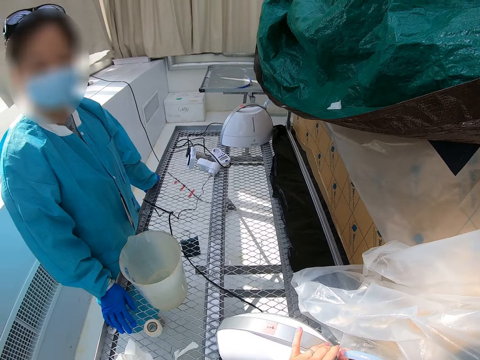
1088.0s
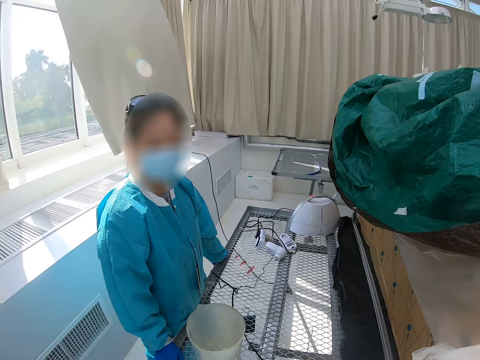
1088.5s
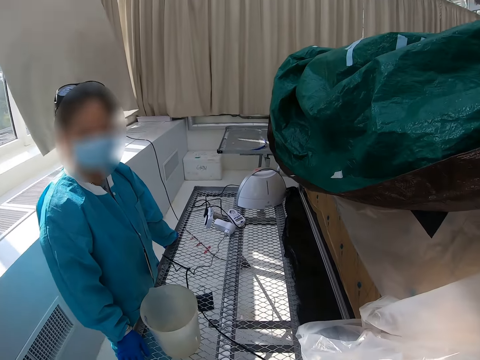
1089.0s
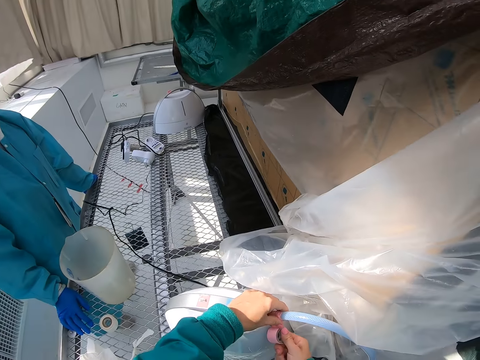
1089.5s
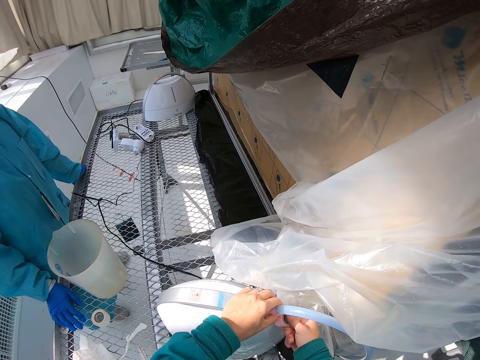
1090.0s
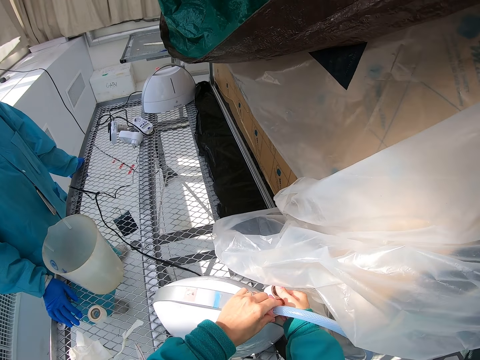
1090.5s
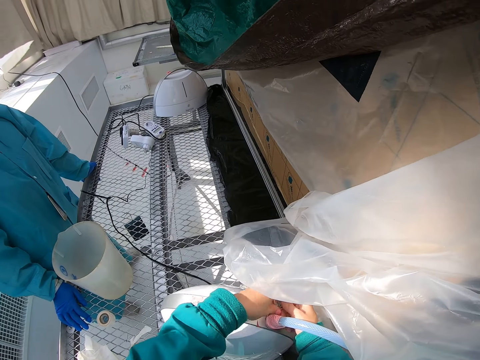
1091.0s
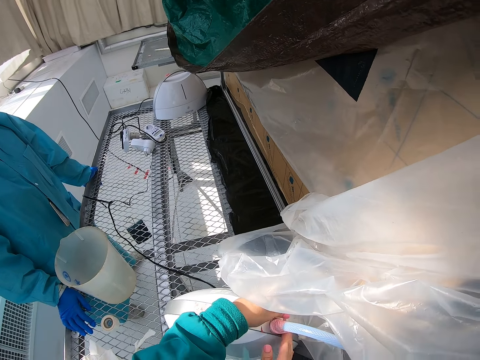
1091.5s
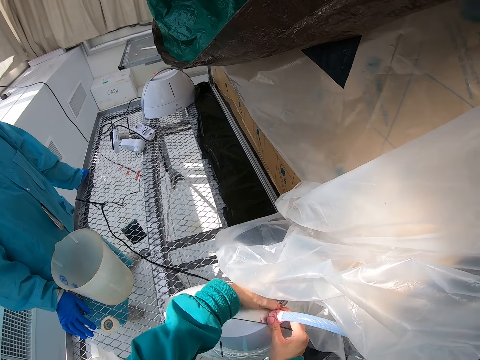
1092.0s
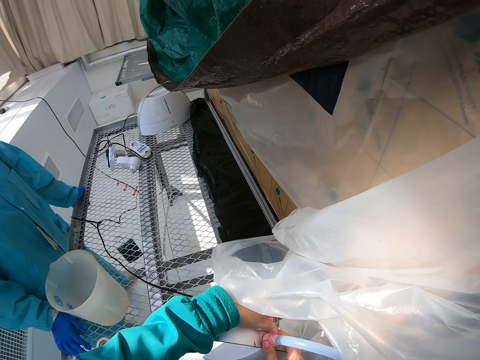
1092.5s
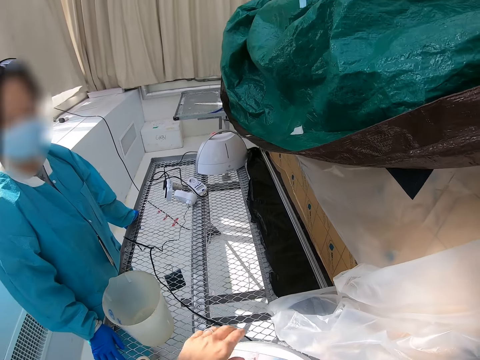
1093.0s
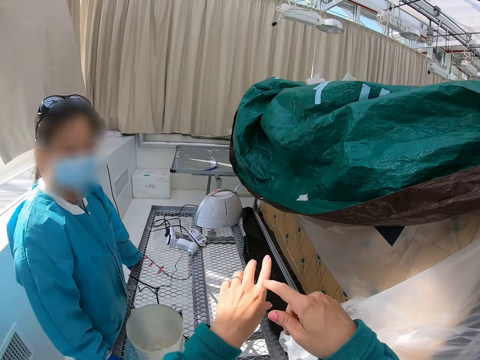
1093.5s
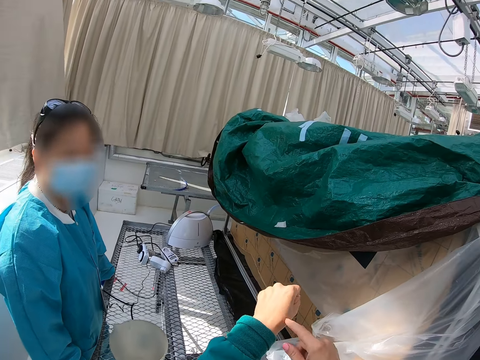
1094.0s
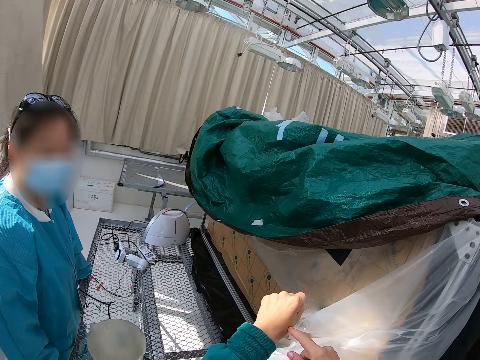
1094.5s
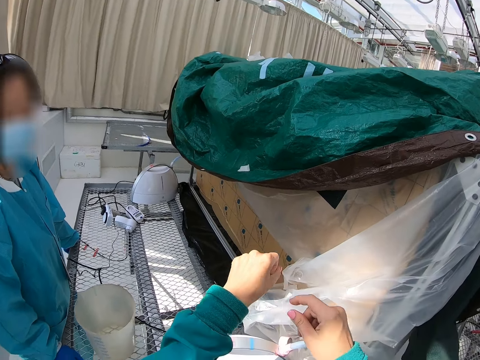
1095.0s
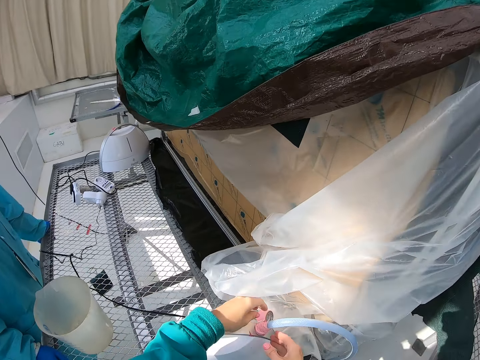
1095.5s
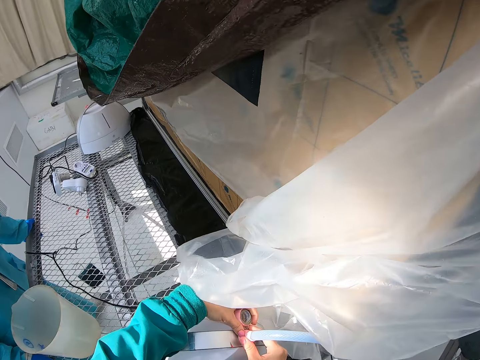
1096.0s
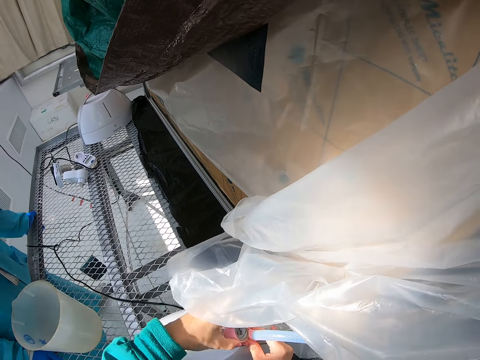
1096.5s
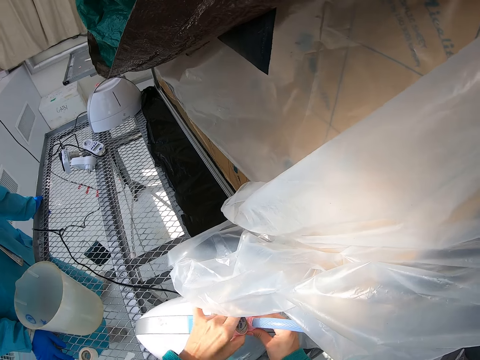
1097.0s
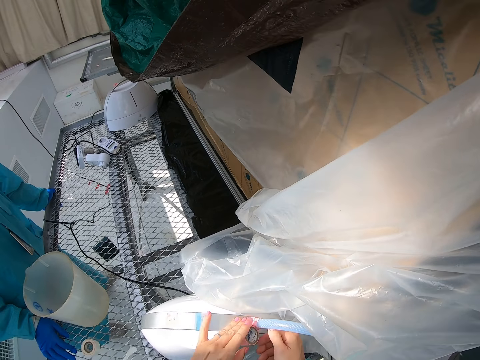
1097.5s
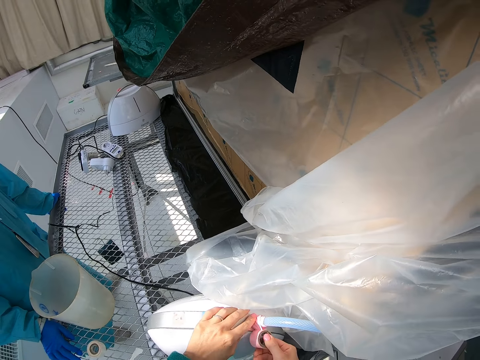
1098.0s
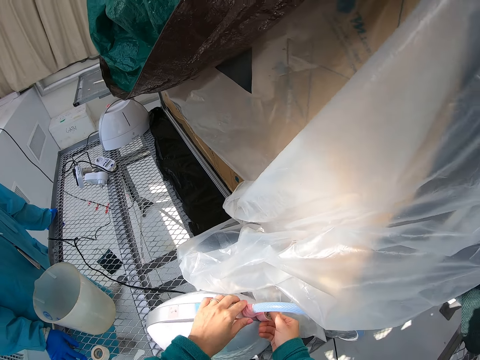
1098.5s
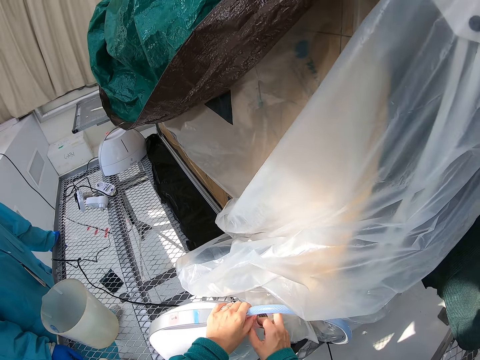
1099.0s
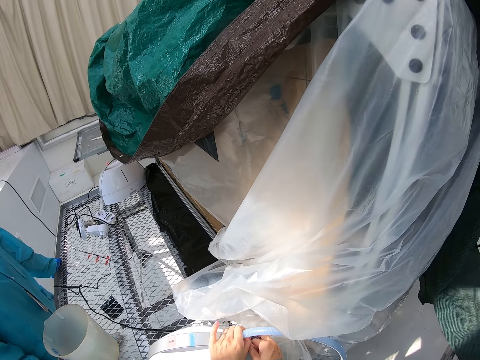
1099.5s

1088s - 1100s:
The camera wearer wraps the pipe with the tape. They look at the hand. They wrap the pipe with the tape.

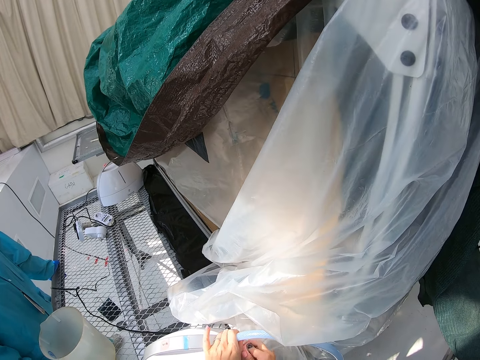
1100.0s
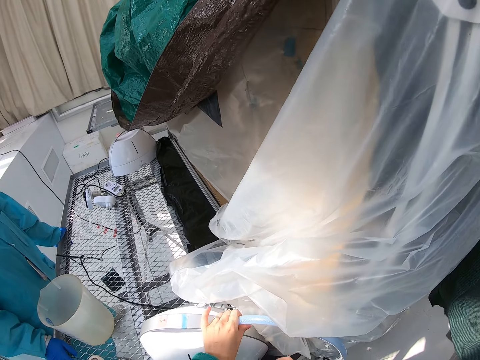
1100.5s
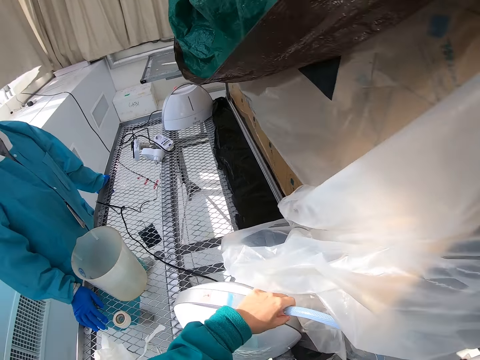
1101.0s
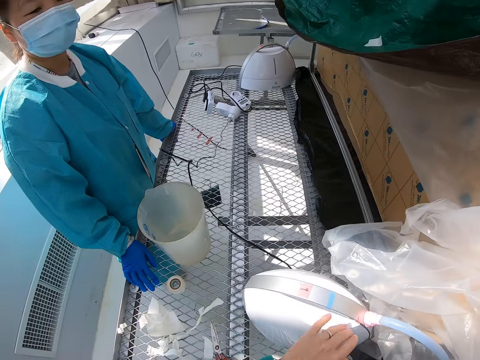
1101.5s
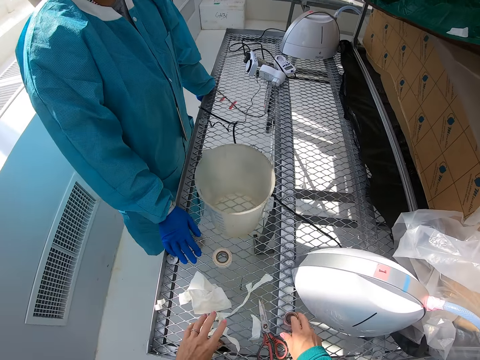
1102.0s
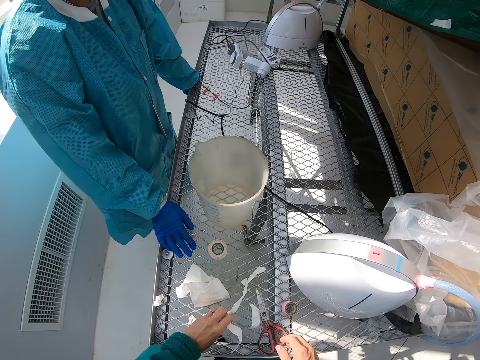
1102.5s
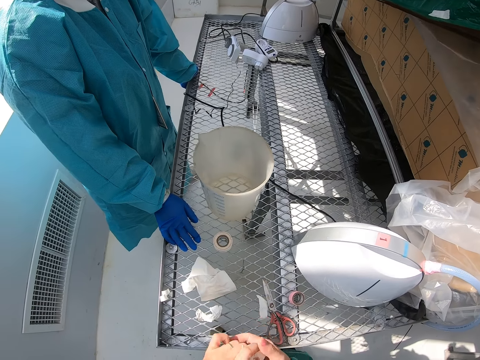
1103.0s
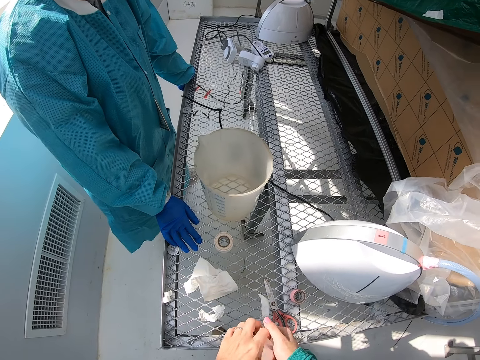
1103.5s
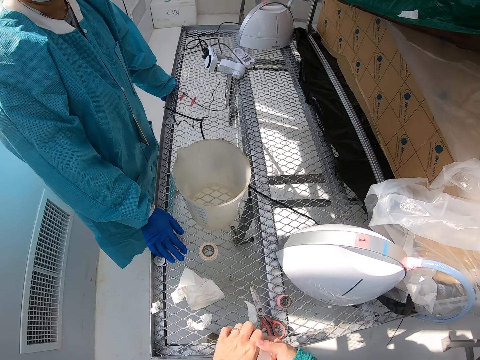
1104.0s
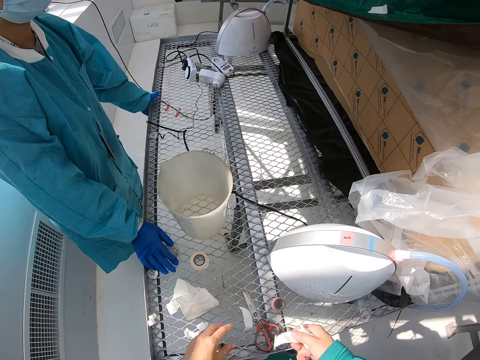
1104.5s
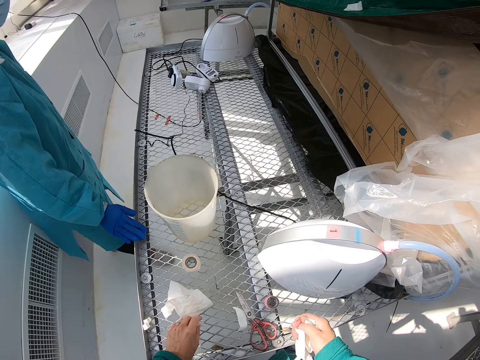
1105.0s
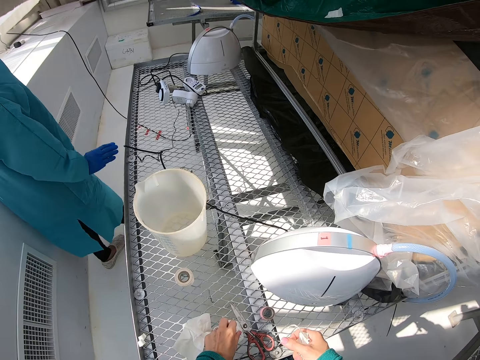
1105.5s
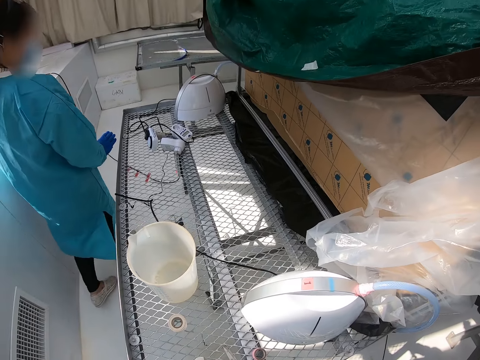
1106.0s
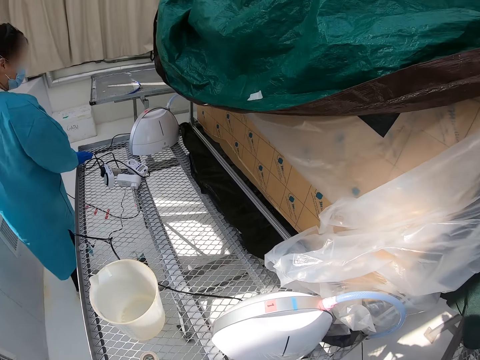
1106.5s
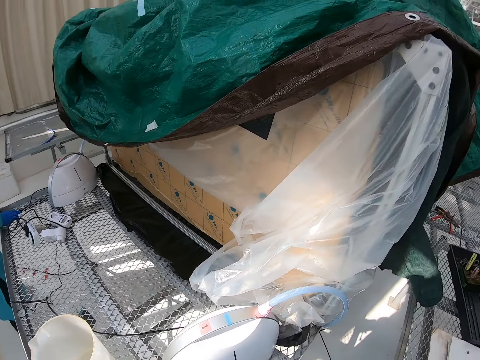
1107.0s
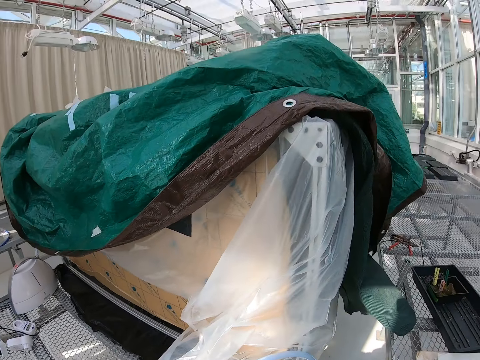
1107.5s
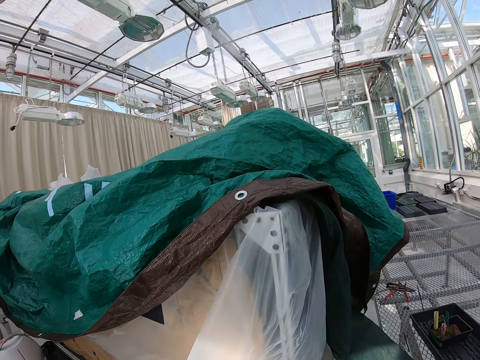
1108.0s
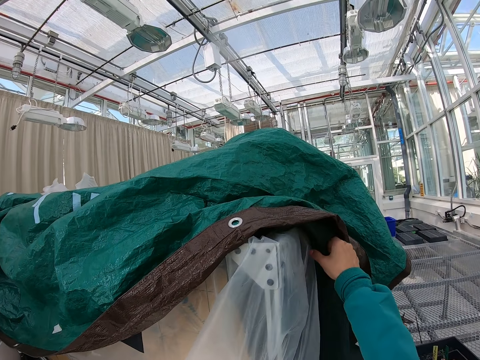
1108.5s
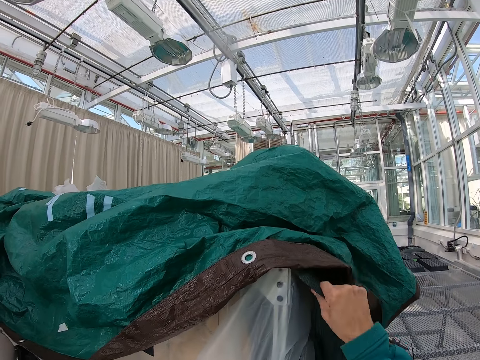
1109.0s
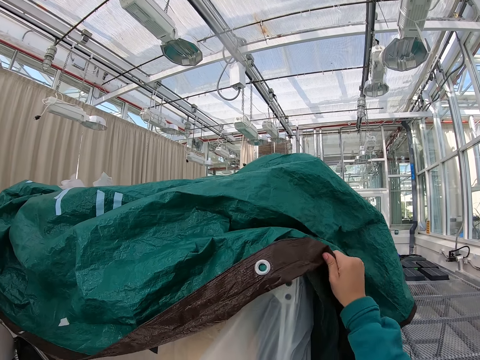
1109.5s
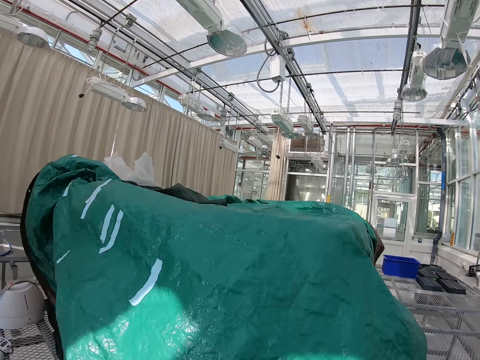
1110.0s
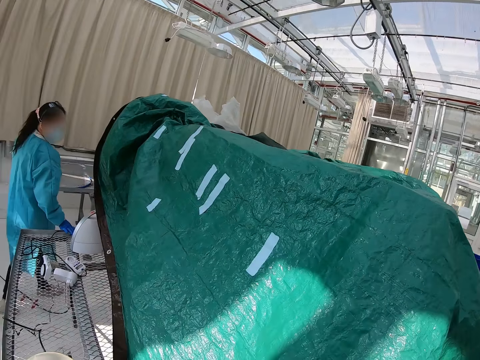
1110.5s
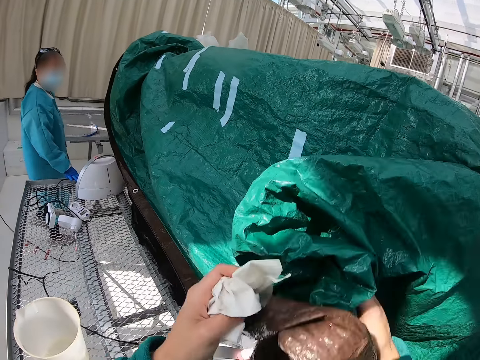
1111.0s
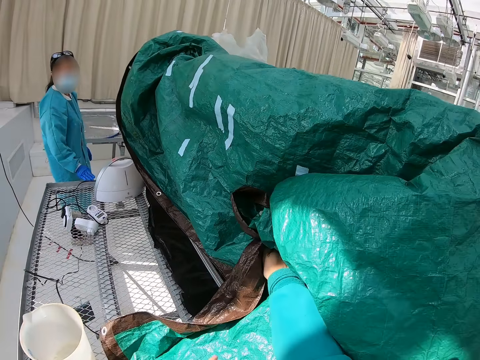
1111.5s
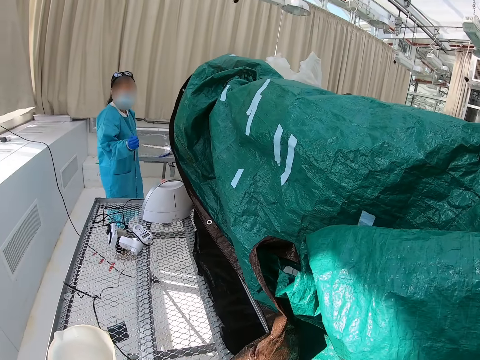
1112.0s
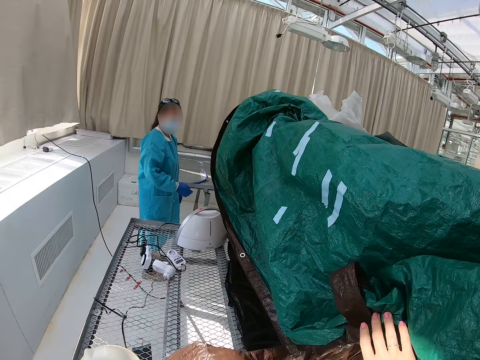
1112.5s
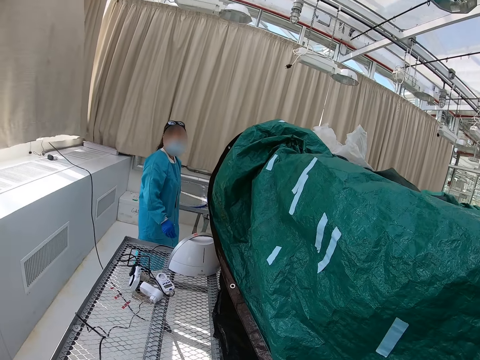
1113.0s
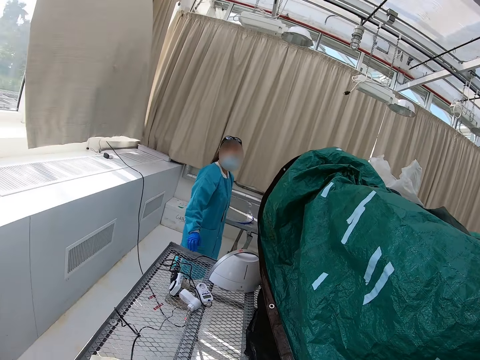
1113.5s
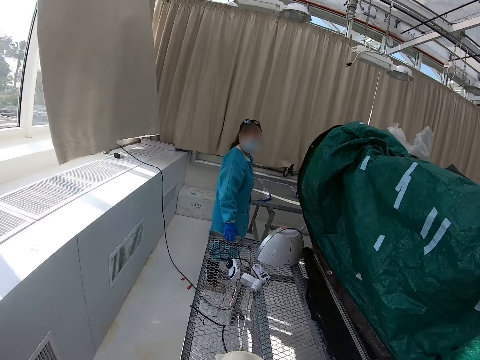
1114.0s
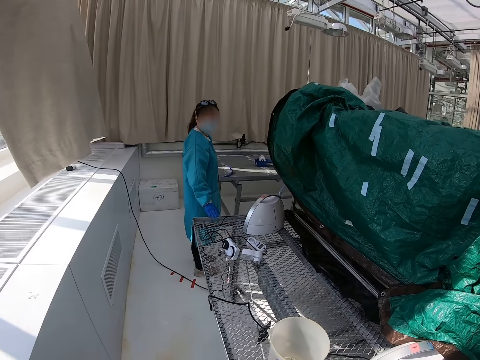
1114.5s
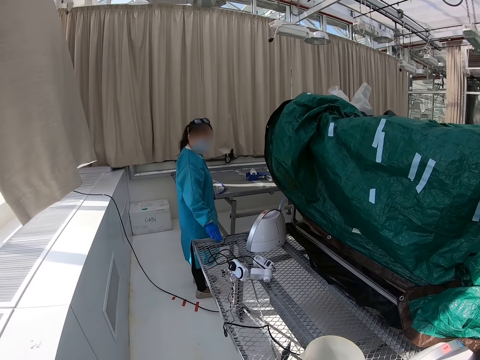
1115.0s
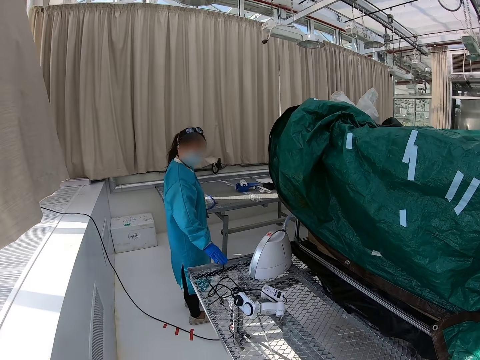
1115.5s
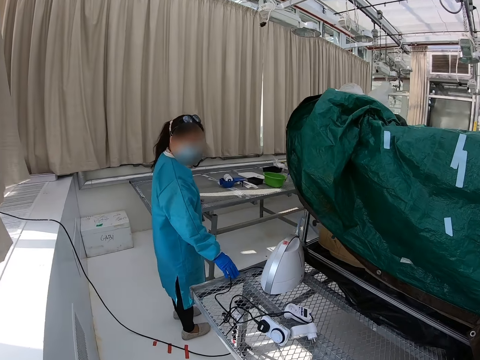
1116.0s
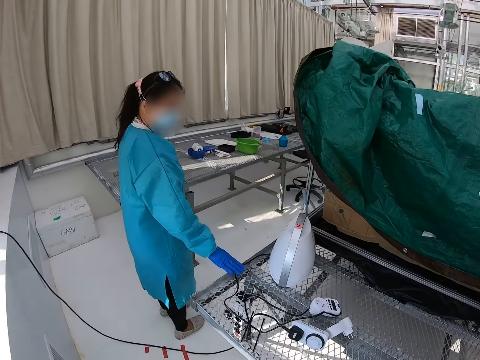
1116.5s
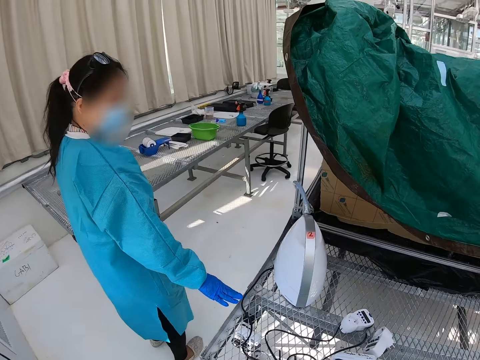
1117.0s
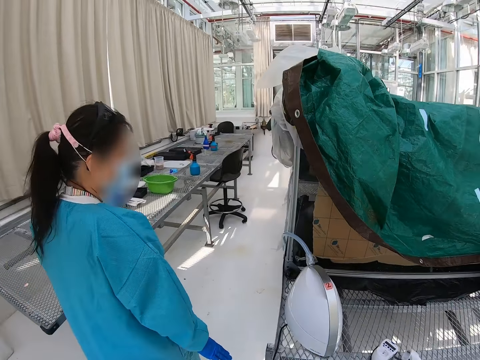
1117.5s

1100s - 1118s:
The camera wearer adjusts the pipe. They collect tapes. They crumple paper in hand. A lady walks in the room. The camera wearer looks at the green covering. They spread a tent cloth. They lower the green covering. They move the green covering. They walk in the room.
